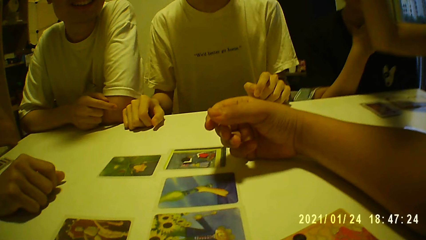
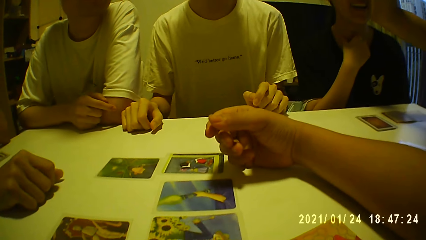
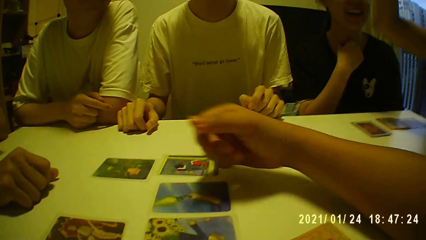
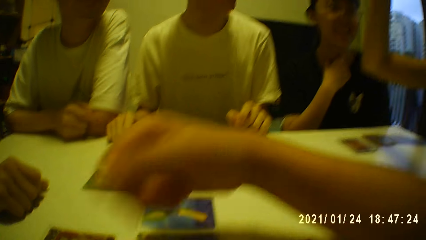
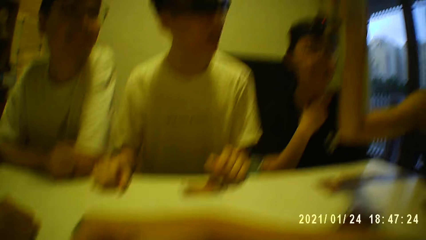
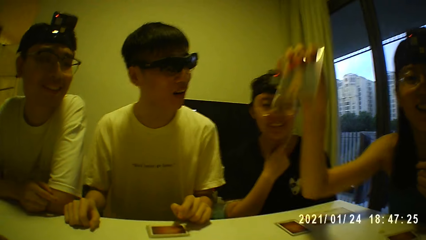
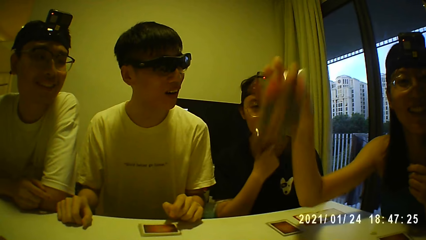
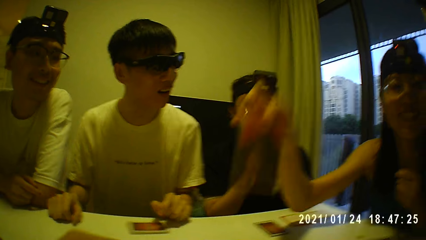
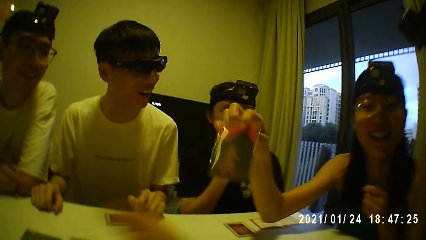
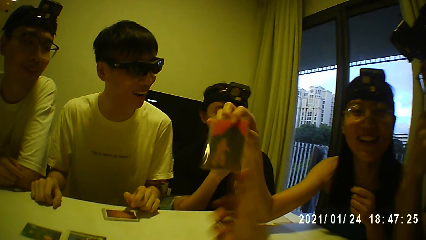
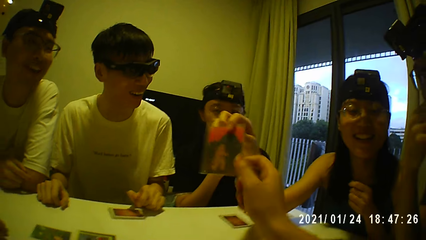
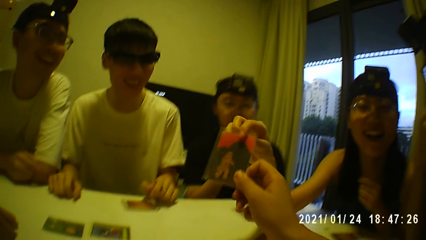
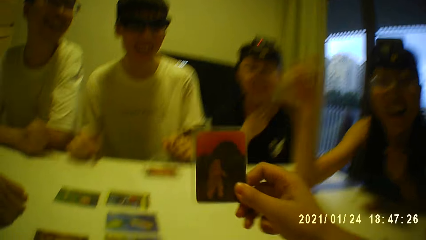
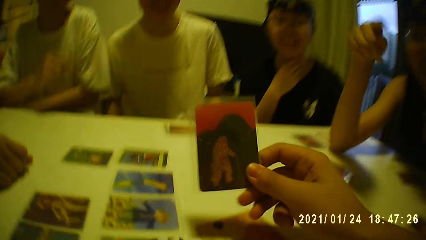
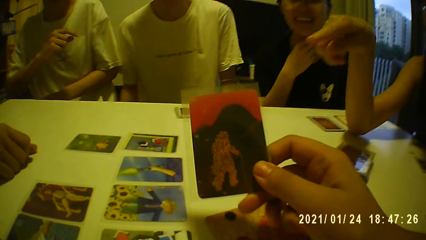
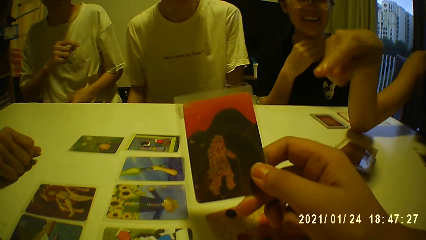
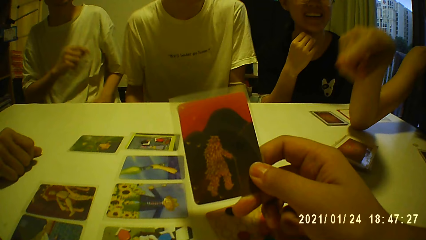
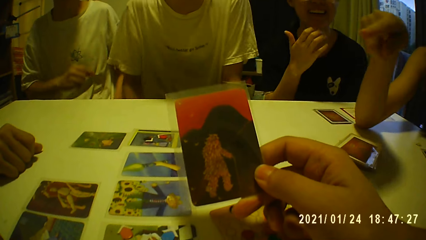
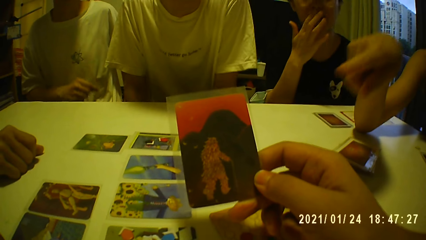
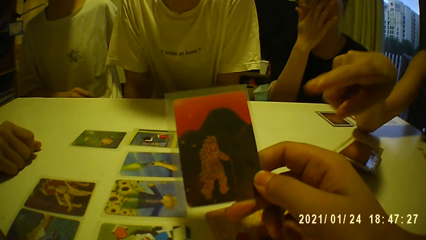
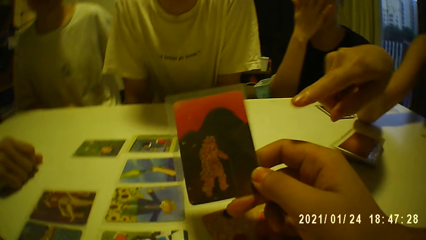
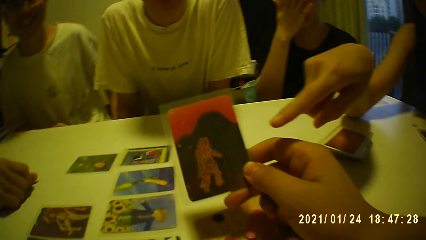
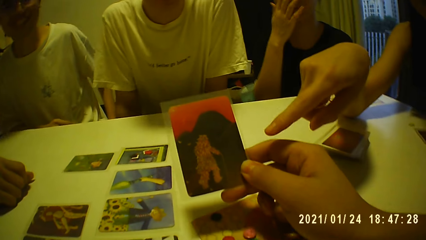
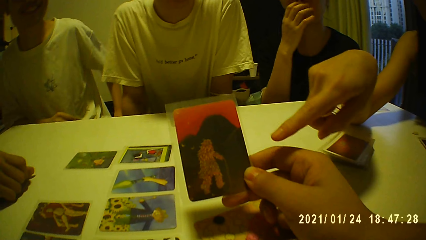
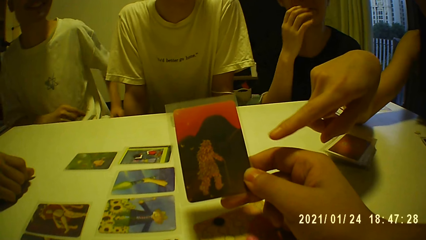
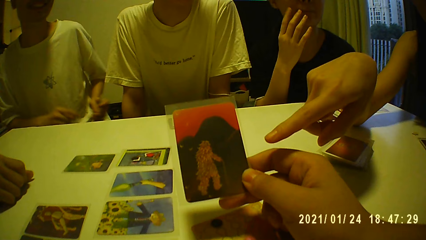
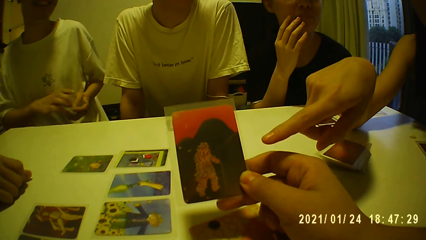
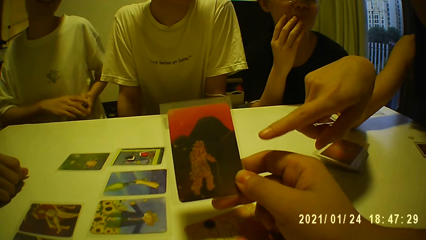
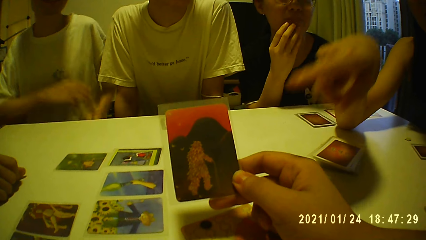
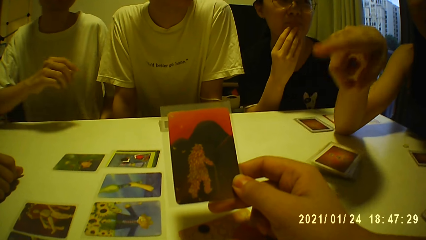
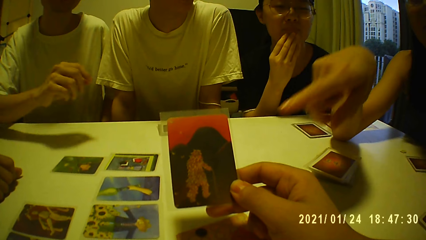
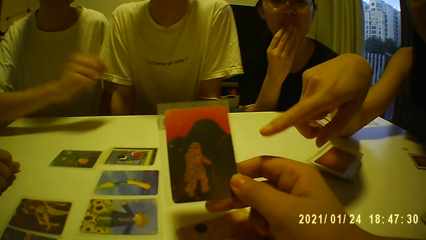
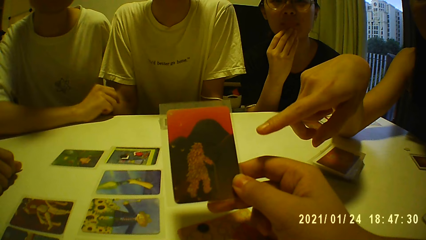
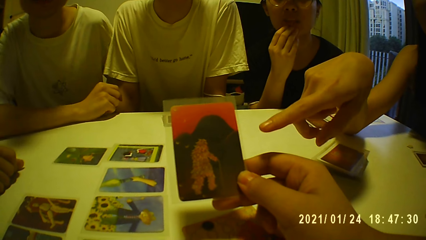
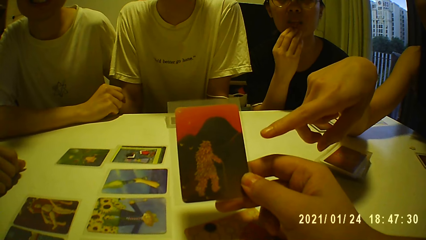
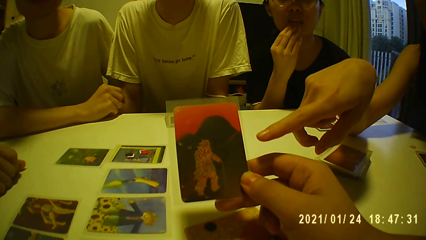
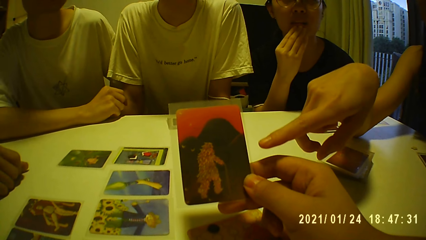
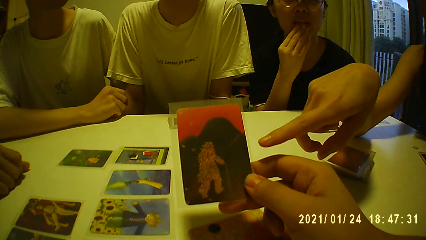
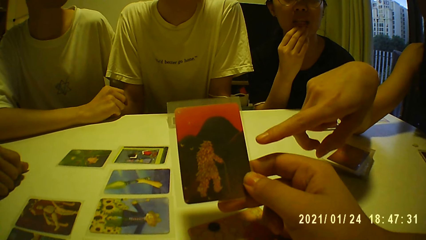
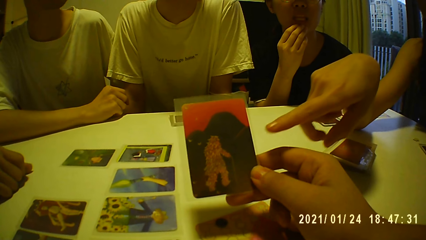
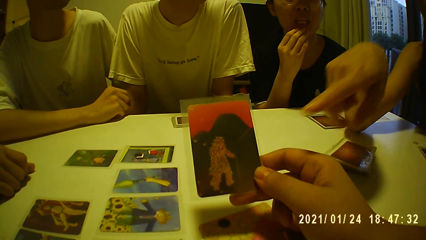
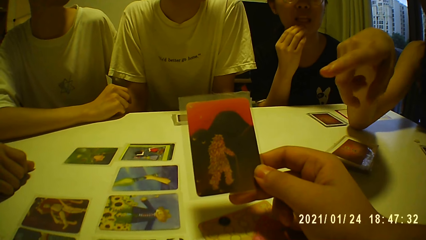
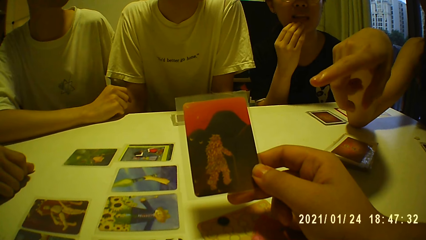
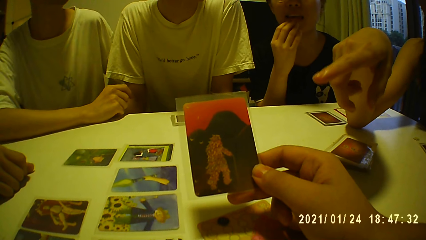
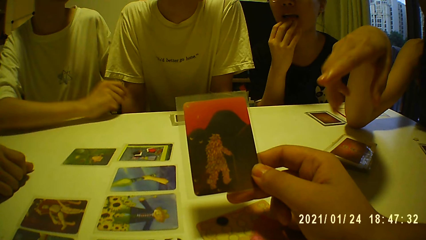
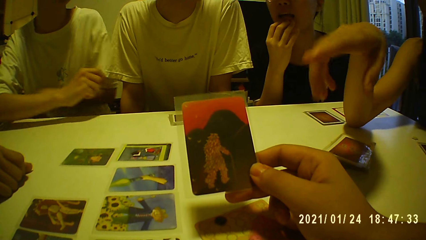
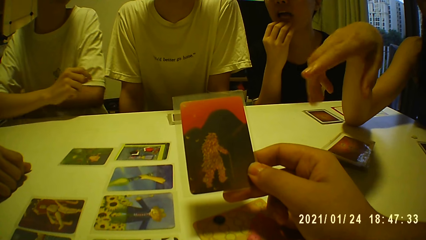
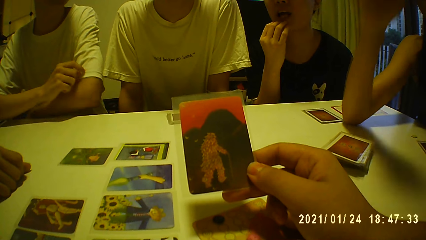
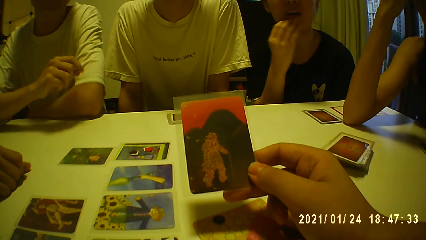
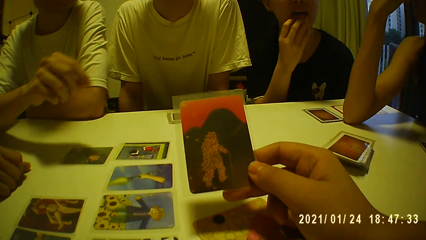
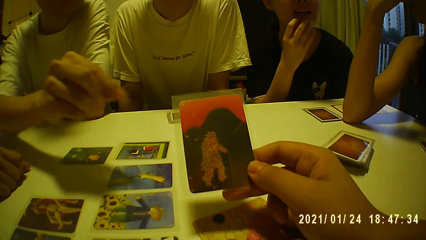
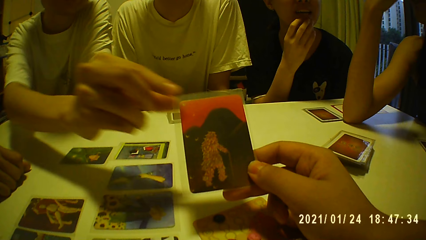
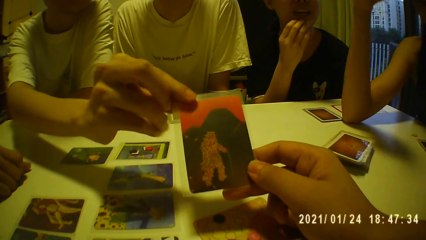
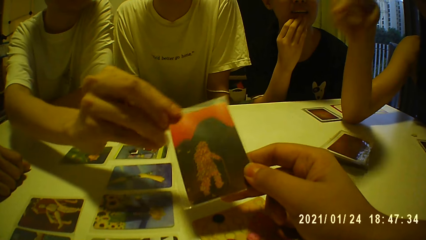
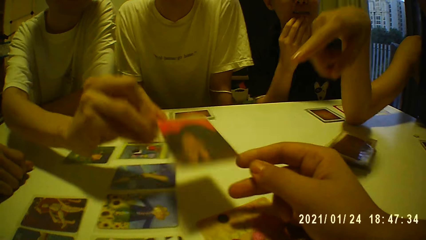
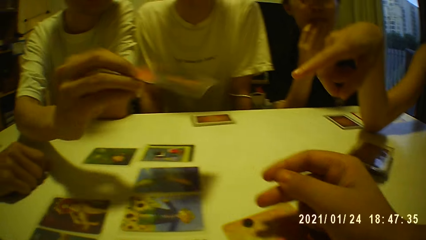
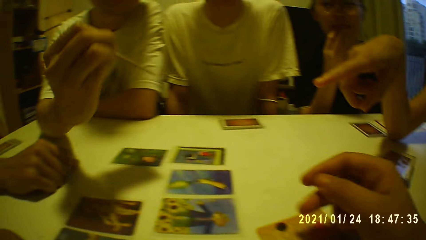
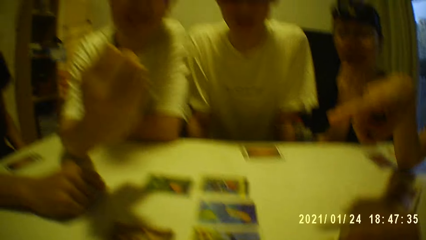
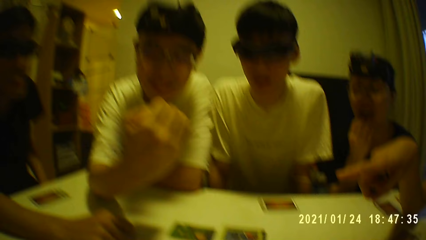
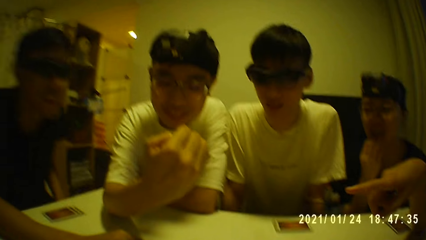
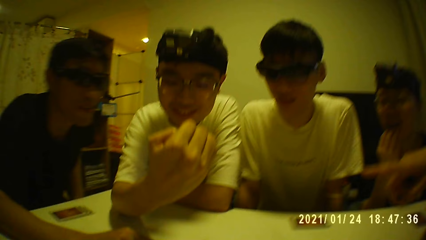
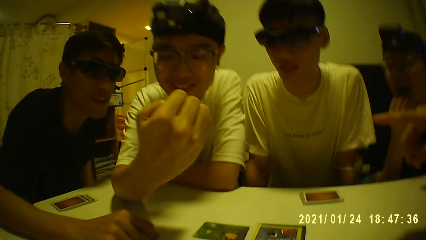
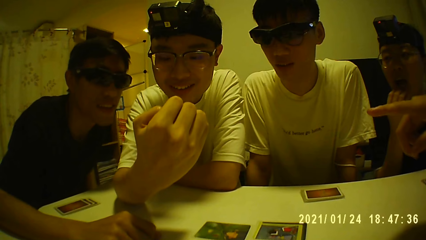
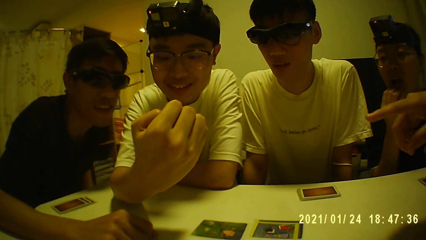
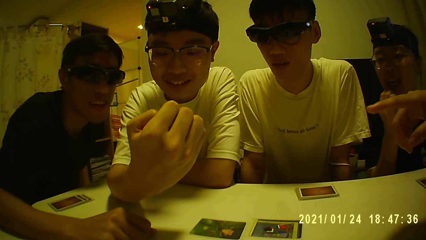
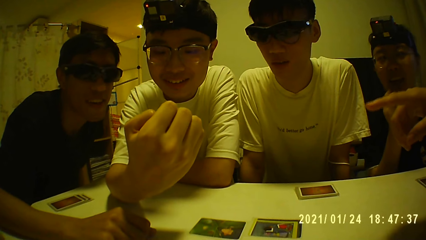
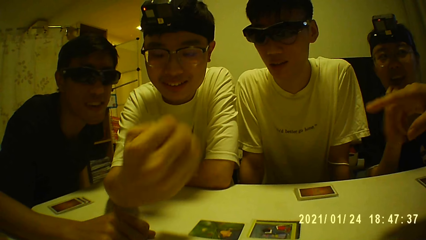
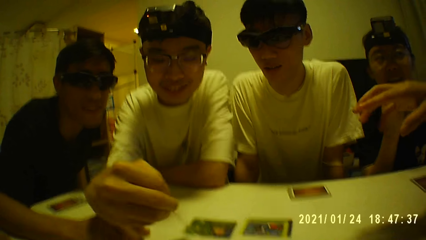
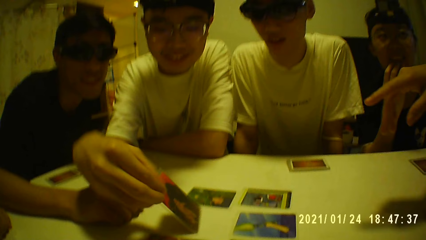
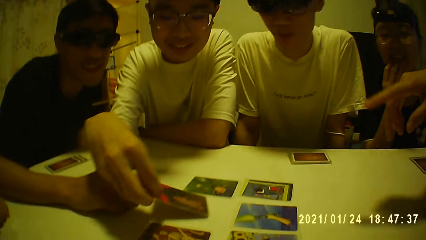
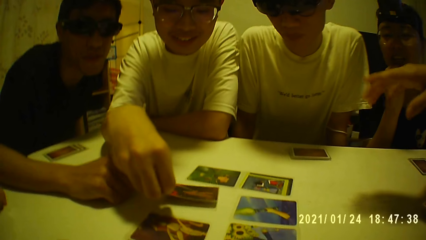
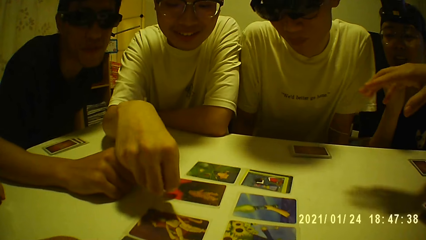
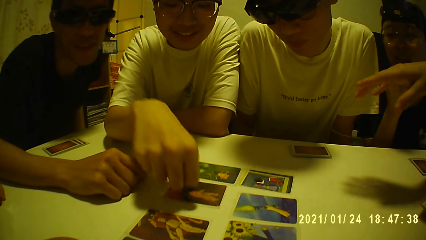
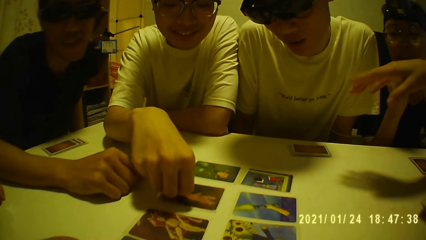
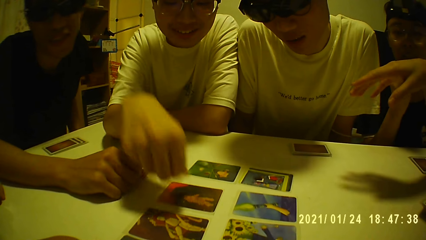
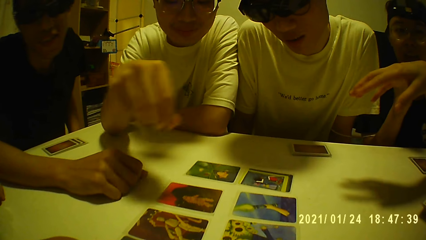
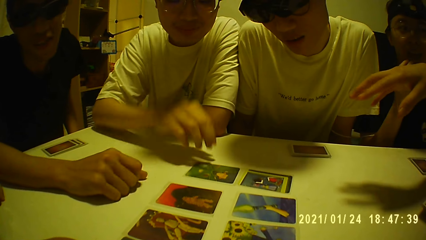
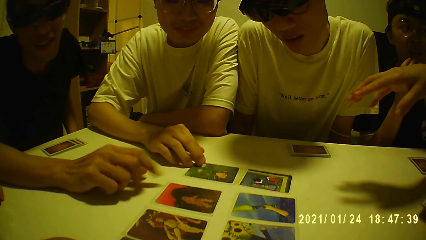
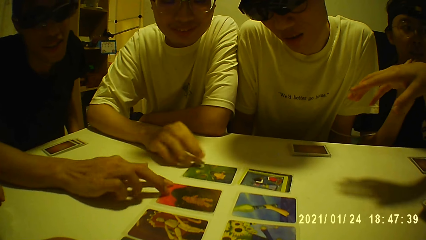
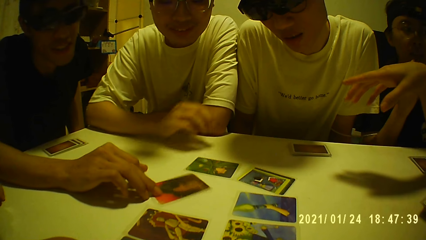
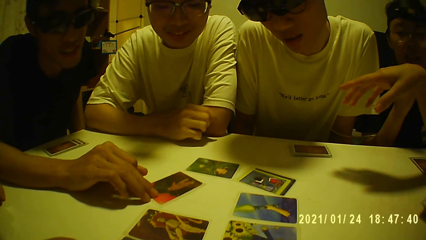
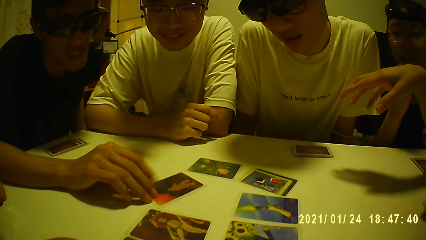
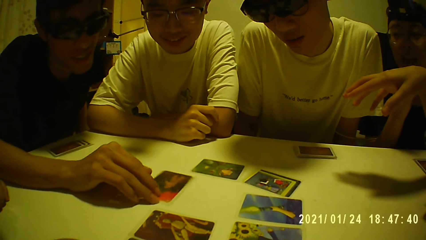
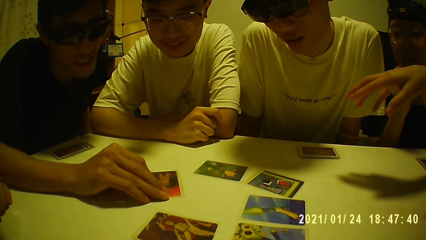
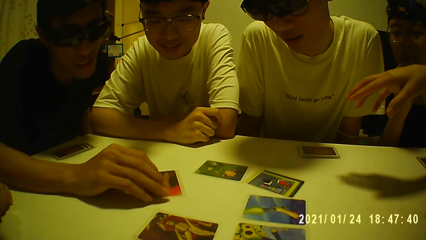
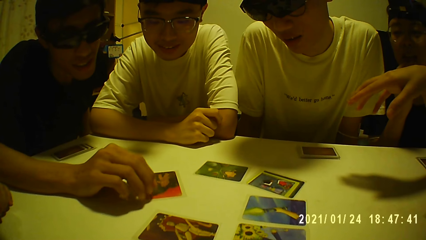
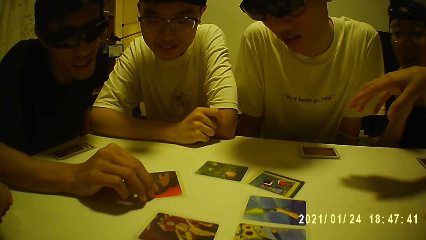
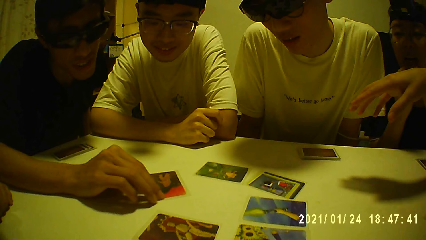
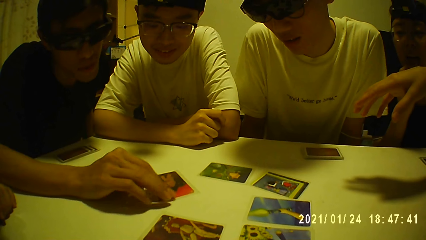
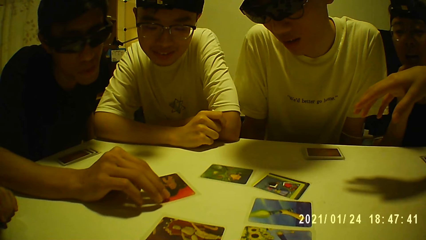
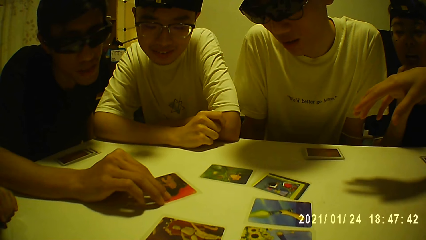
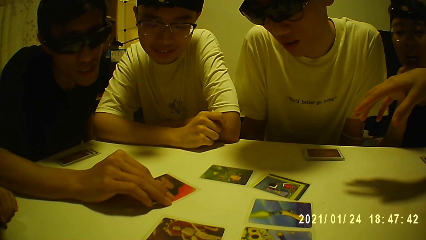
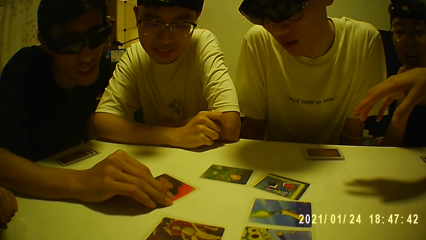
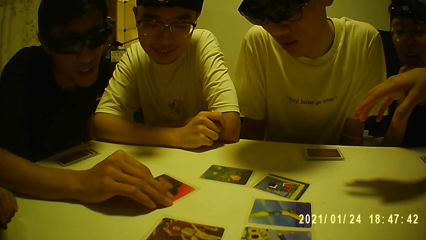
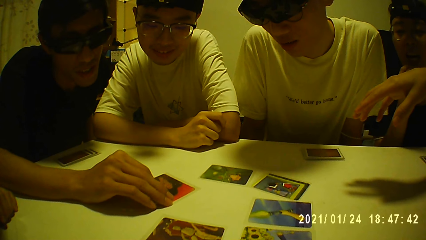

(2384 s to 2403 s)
The woman picks the card from the camera wearer with her right hand and converses with the camera wearer and the group of people. The camera wearer gives out the card to the woman. He puts the hand down. The woman lifts up the card. The camera wearer collects the card from the woman with his right hand. He holds the card on the hand. Another woman touches her face with her right hand. A man touches the card on his left hand with his right hand and places his left hand on the table. The man collects the card from the camera wearer with his right hand. Someone gives the card to the man. The man holds the card on the hand. The man drops the card on the table with his right hand. The man moves the card on the table with his right hand and removes the hand from the card. Another man moves the card on the table with his right hand and holds the card on the table with the hand. The first man places his right hand on the table. The other man rotates the card on the table with the hand.
